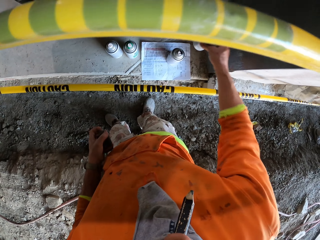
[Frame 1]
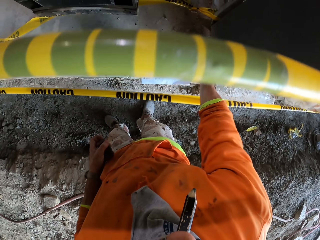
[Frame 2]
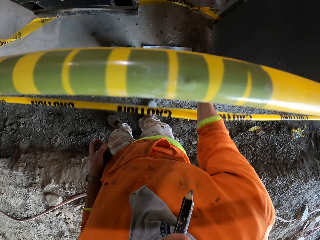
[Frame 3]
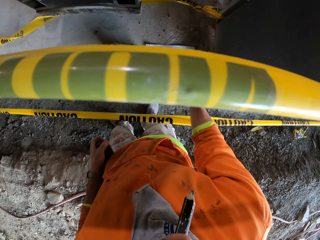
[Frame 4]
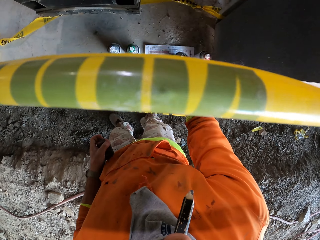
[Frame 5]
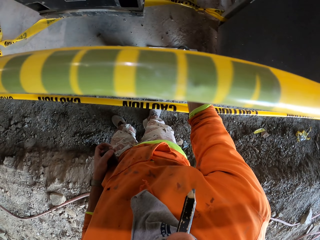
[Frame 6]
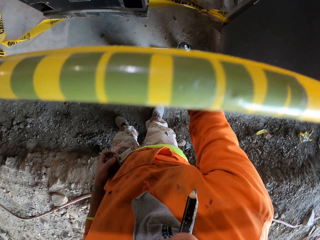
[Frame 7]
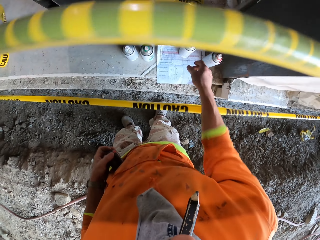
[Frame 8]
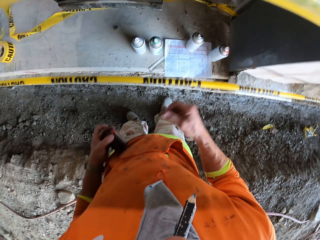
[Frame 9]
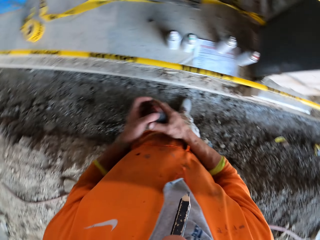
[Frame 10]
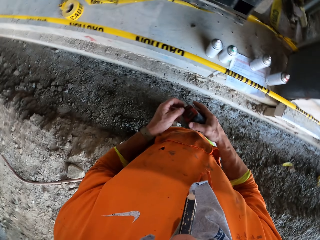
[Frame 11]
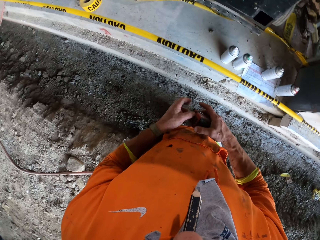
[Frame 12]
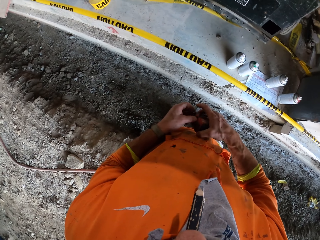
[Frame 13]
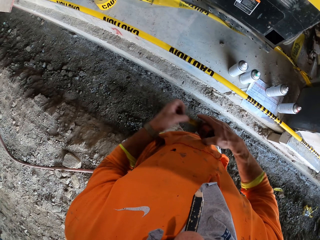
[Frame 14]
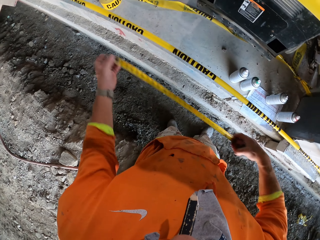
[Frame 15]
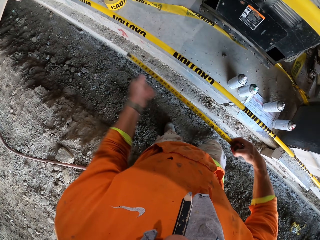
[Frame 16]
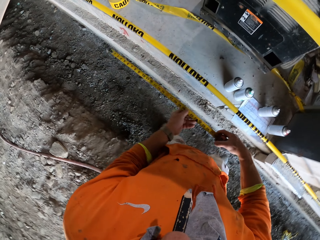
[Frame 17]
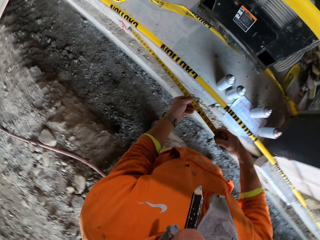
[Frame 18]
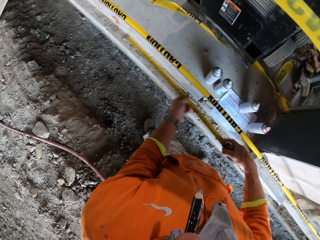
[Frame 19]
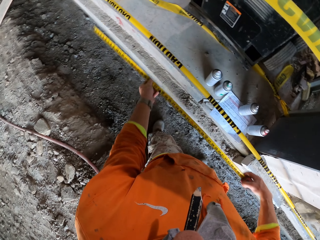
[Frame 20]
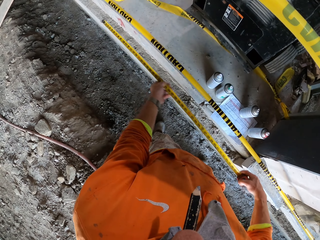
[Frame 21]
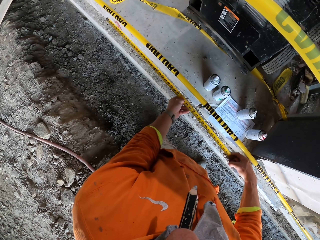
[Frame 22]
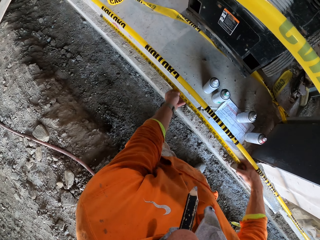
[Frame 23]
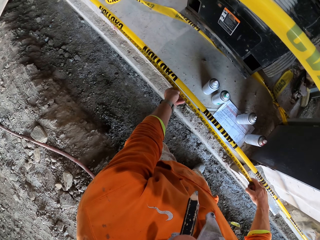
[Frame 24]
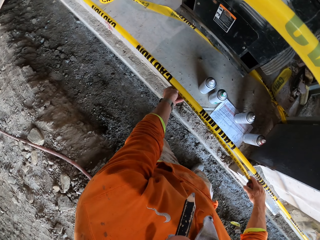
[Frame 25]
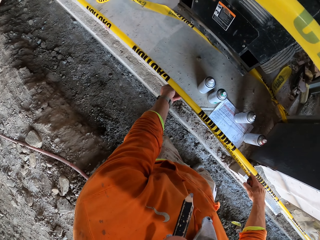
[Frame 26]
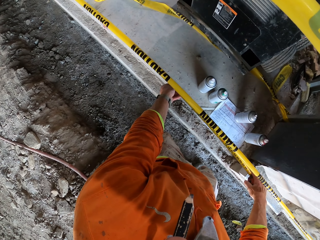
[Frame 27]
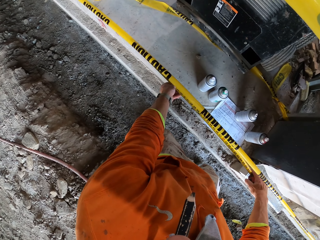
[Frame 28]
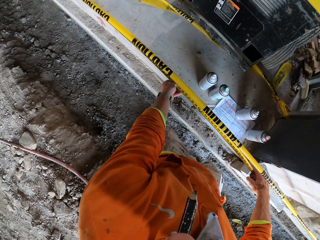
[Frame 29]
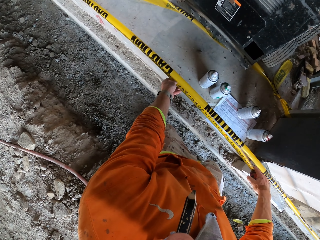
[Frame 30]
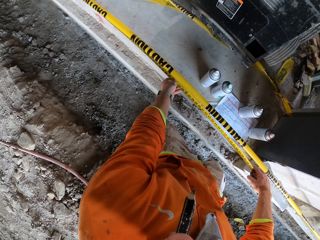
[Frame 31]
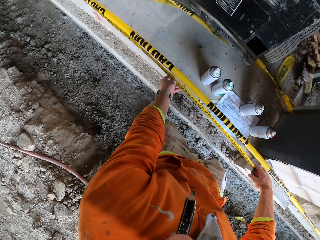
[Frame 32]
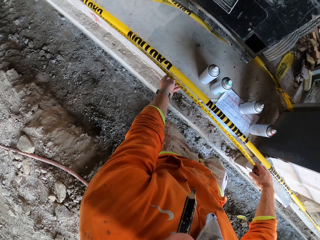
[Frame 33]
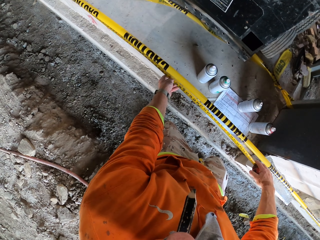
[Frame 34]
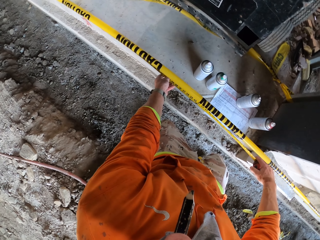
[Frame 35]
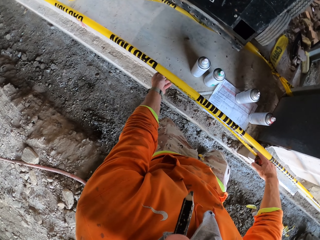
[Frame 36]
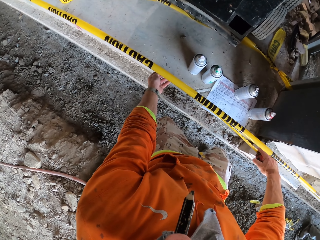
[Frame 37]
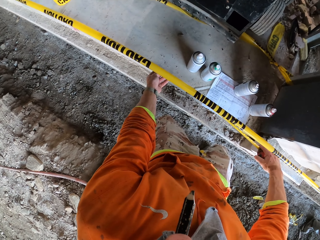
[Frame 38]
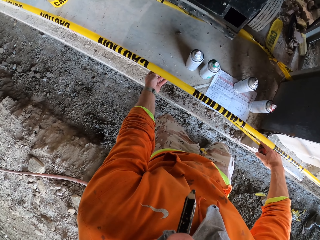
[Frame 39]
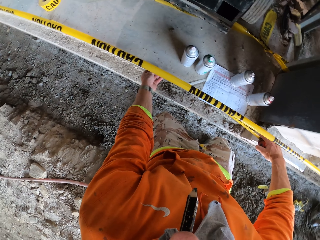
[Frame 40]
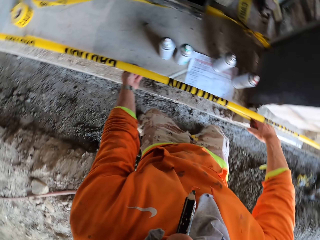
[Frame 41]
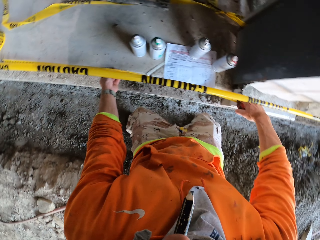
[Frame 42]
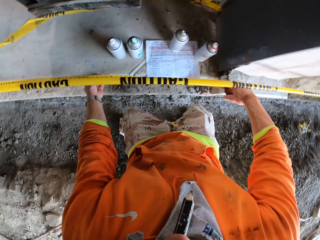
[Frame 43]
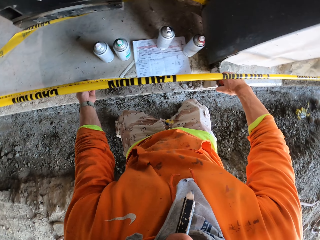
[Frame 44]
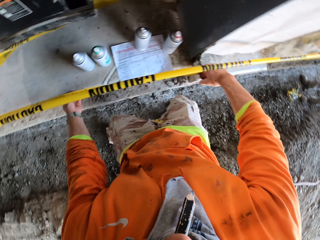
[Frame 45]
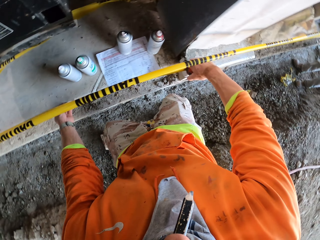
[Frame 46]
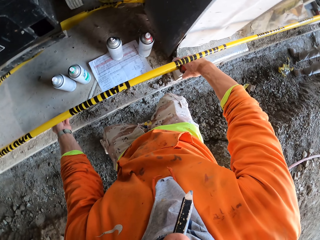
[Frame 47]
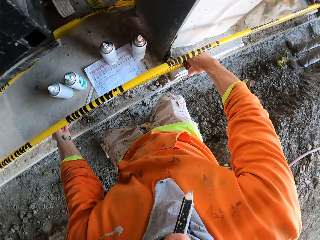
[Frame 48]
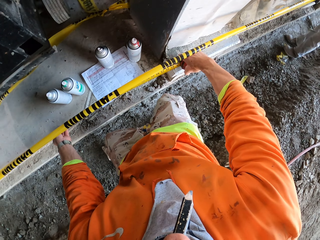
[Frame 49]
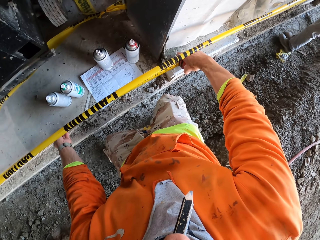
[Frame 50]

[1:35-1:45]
The camera wearer takes a spraying can. They put the spraying can on the floor. They take a measuring tape. They pull out the measuring tape. They measure the floor.

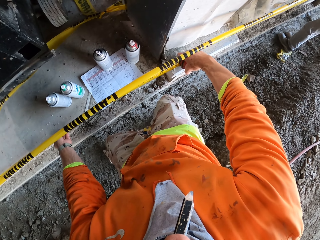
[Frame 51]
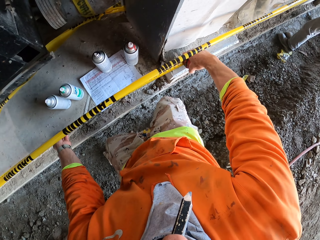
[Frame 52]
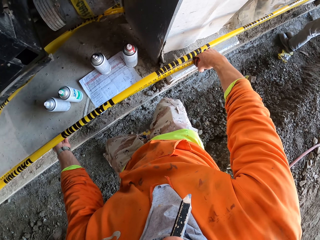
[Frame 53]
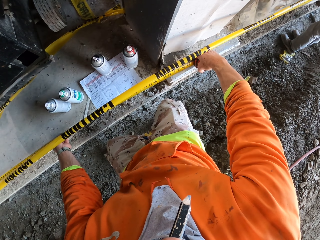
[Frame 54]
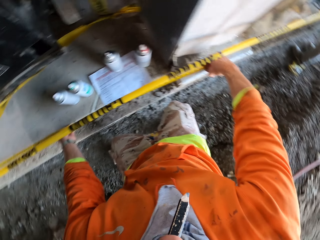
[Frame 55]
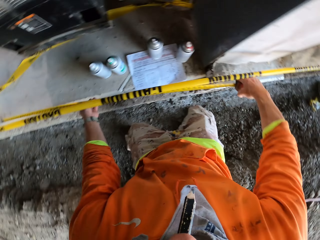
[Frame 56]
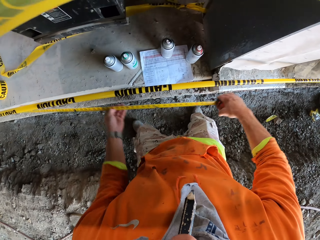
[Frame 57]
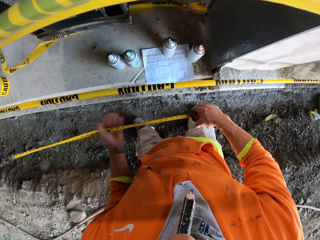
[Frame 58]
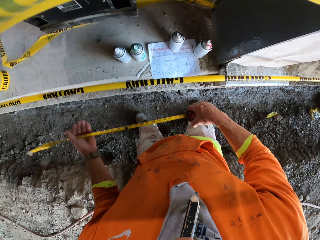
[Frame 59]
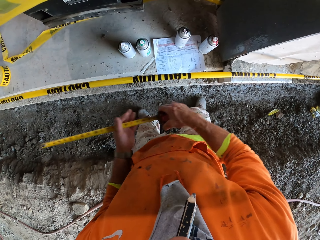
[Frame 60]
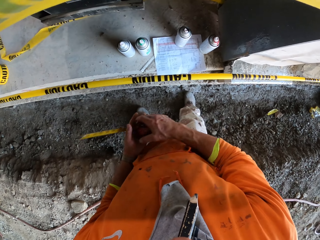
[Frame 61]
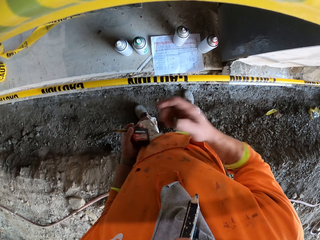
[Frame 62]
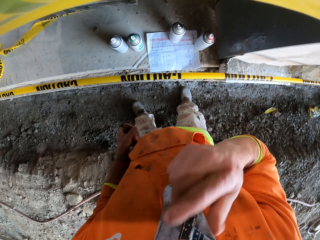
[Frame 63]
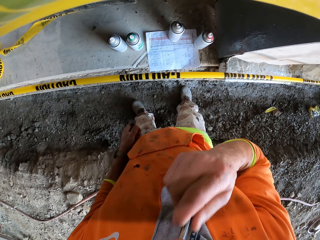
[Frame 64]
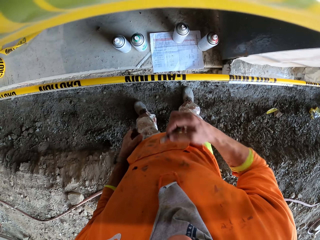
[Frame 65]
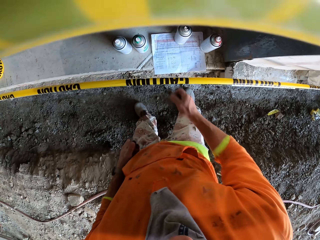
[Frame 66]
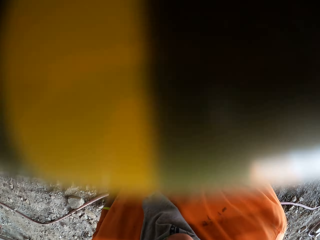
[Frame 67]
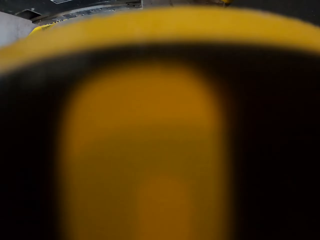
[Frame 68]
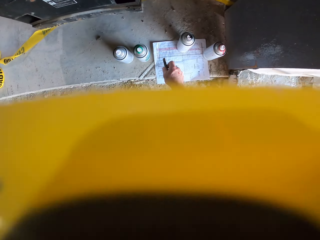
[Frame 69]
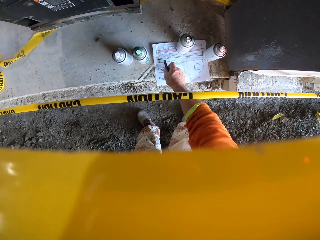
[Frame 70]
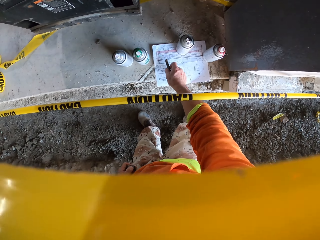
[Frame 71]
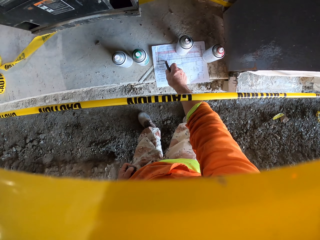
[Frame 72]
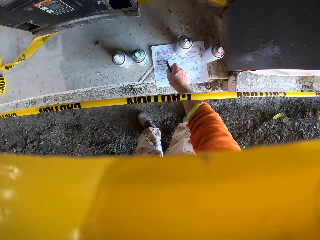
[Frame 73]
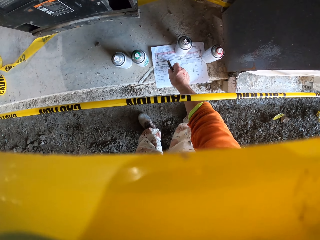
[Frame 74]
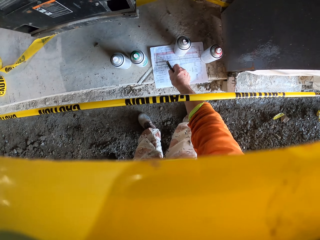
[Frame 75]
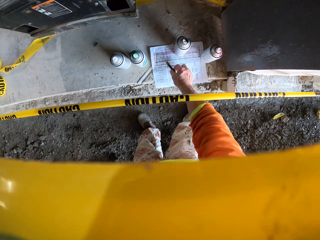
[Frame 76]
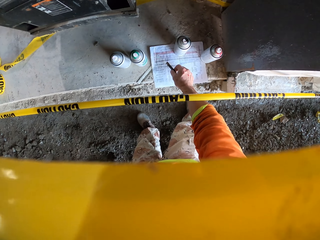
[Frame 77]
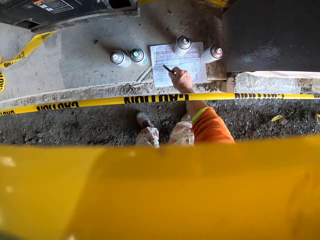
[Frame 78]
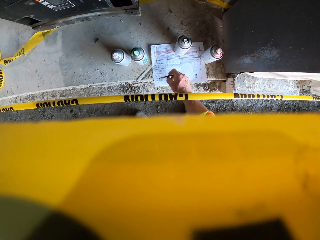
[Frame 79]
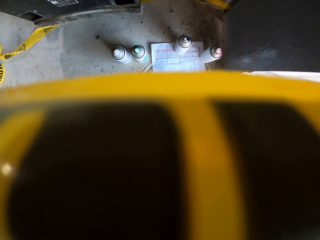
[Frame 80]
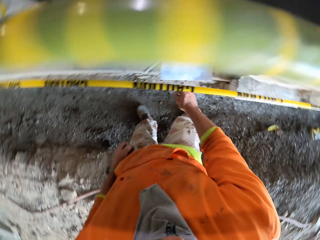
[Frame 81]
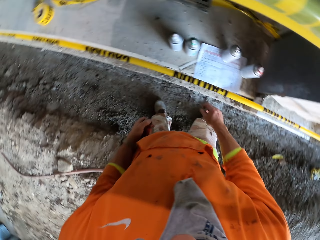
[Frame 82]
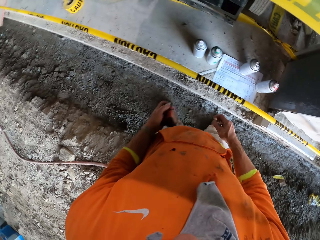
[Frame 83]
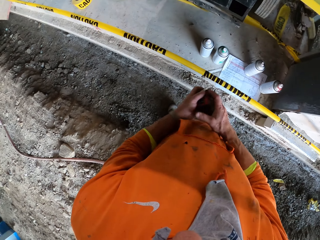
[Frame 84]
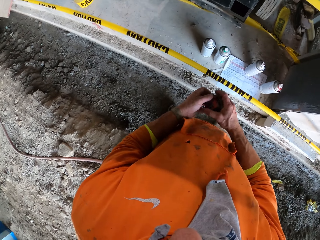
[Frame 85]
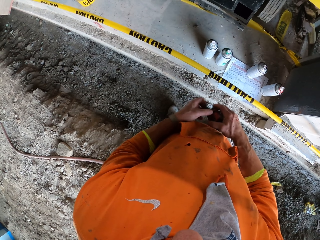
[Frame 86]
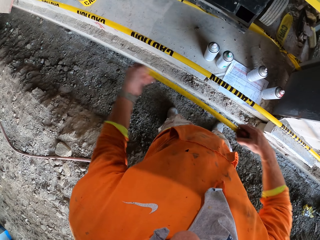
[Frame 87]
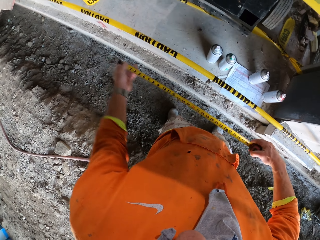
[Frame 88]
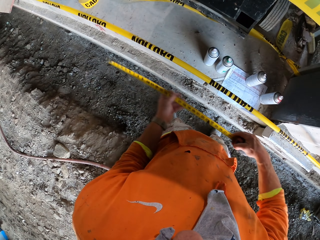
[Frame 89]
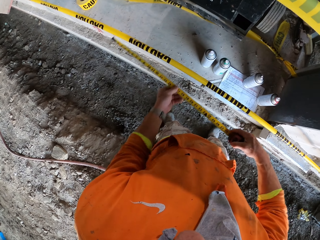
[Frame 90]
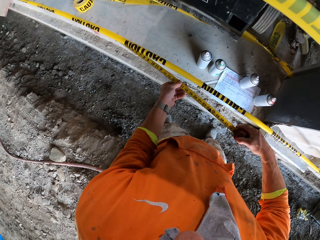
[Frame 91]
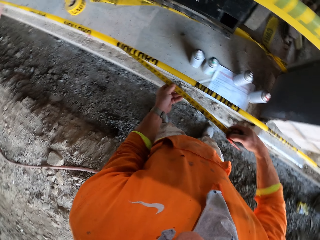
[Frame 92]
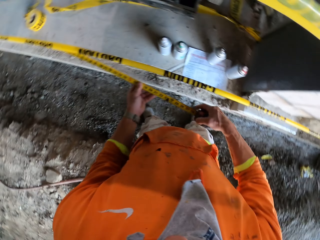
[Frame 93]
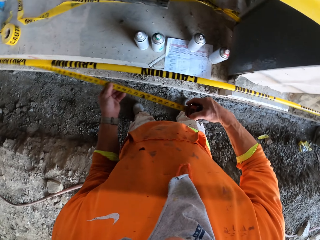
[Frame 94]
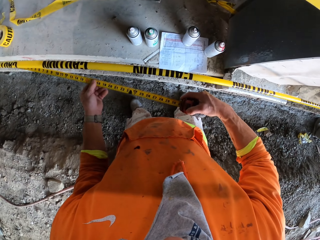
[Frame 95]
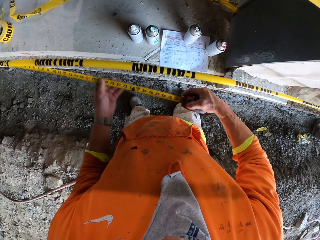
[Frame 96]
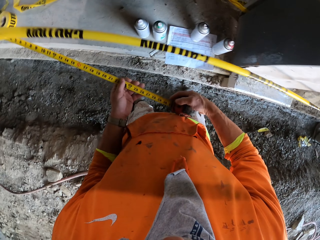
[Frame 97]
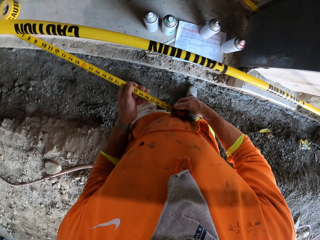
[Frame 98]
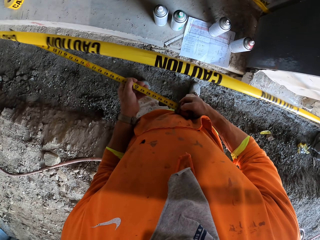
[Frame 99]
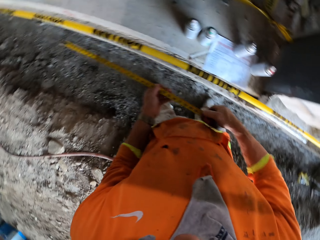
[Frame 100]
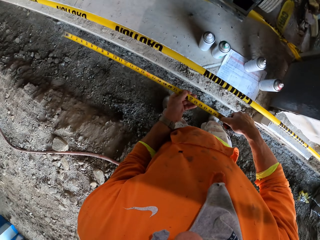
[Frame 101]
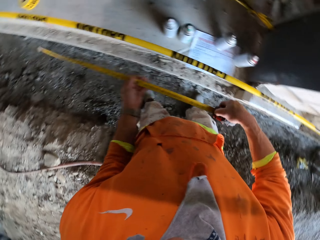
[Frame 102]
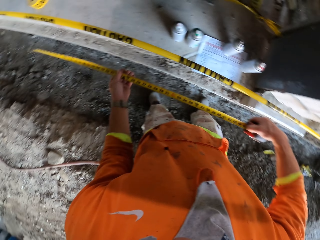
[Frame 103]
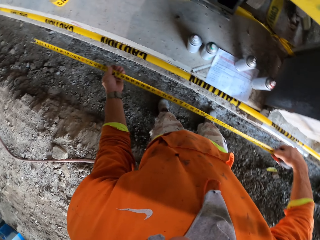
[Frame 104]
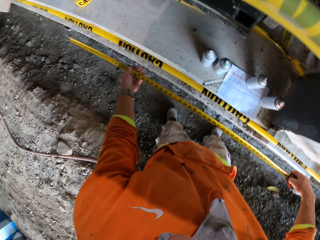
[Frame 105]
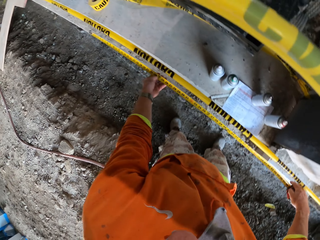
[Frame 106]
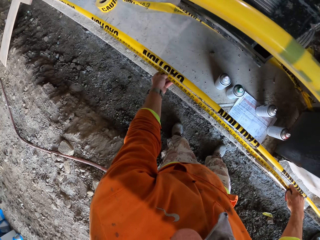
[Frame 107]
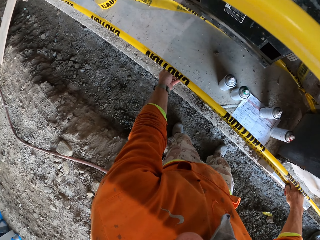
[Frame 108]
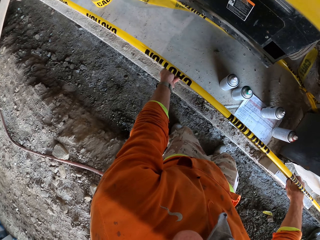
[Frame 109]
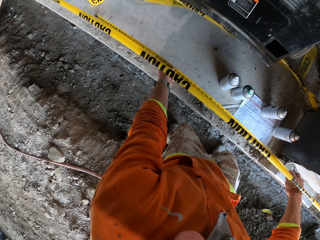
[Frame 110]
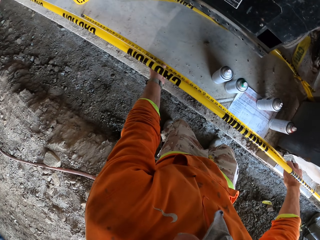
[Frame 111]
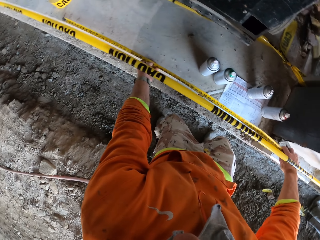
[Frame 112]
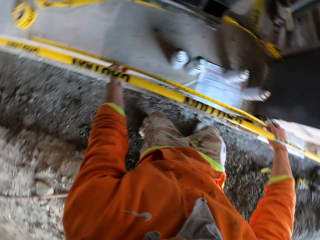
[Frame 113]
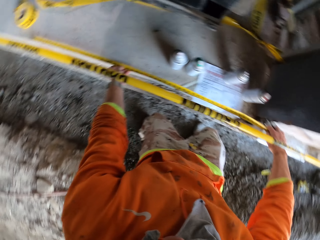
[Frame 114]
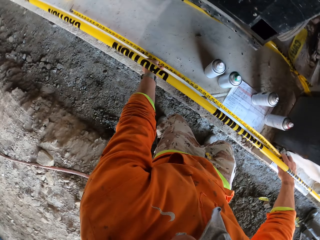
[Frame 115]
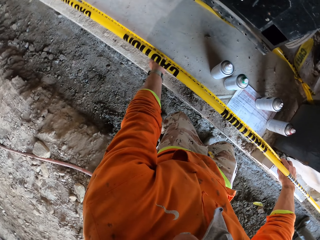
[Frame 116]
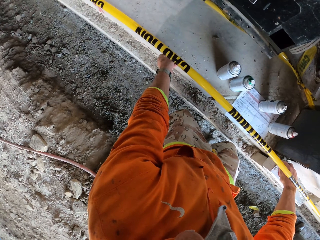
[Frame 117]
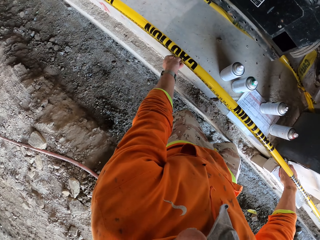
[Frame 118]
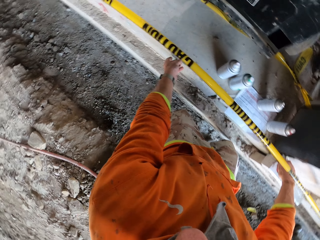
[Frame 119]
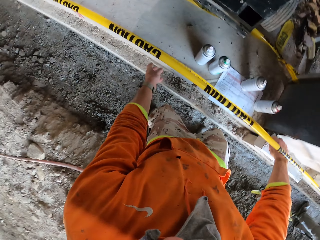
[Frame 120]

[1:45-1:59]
The camera wearer looks at the measuring tape. They fold the measuring tape. They take a pencil from the mouth. They count the writings on the paper. They take the measuring tape from the left hand. They pull out the measuring tape. They measure the floor. They measure the wall.
